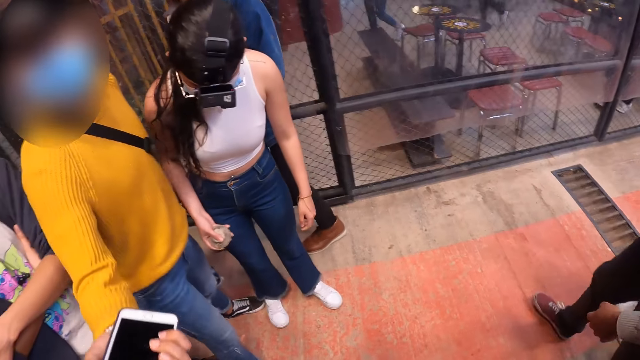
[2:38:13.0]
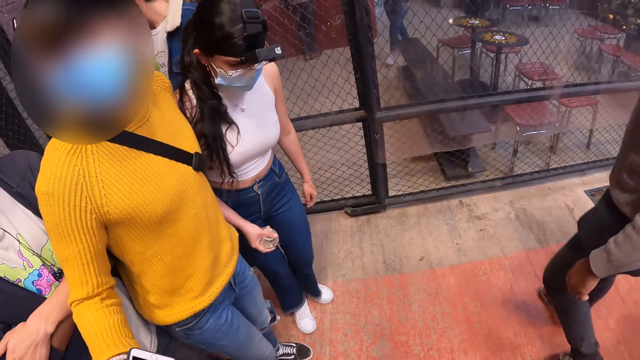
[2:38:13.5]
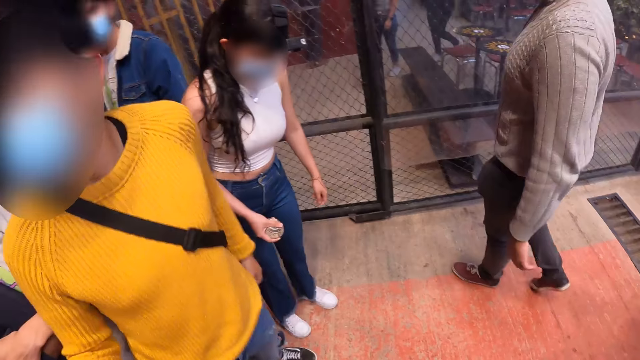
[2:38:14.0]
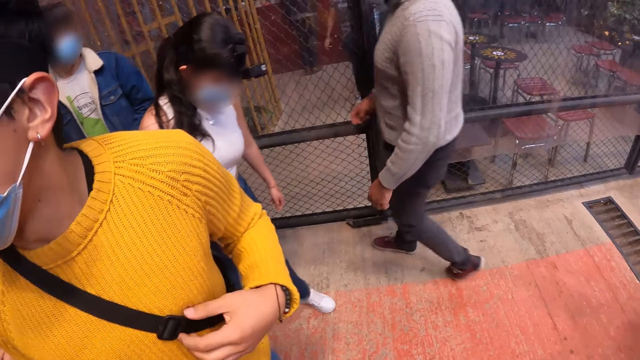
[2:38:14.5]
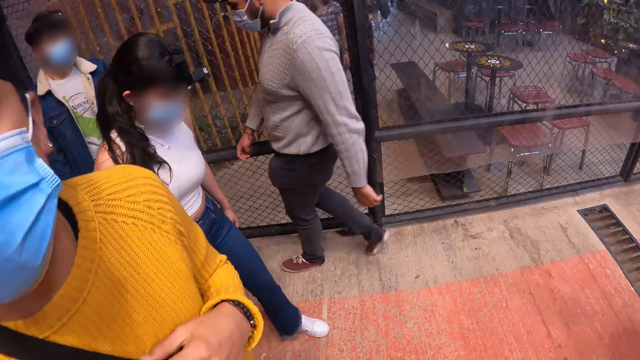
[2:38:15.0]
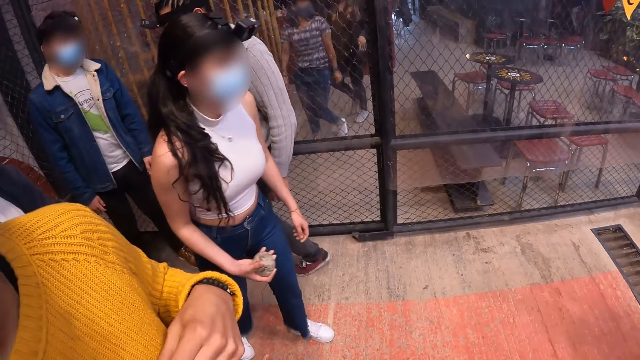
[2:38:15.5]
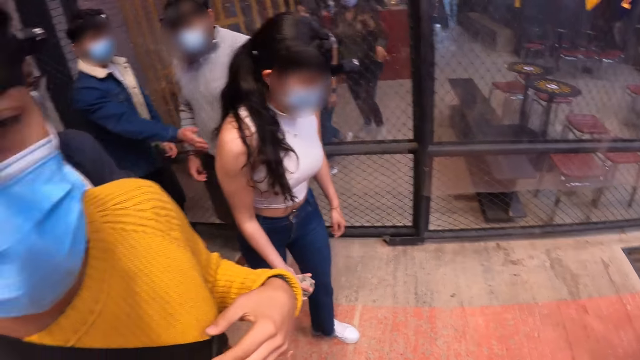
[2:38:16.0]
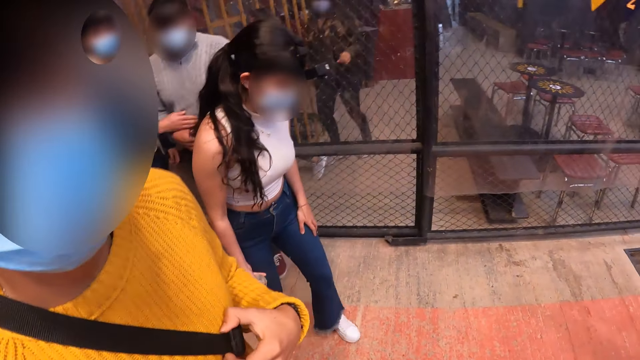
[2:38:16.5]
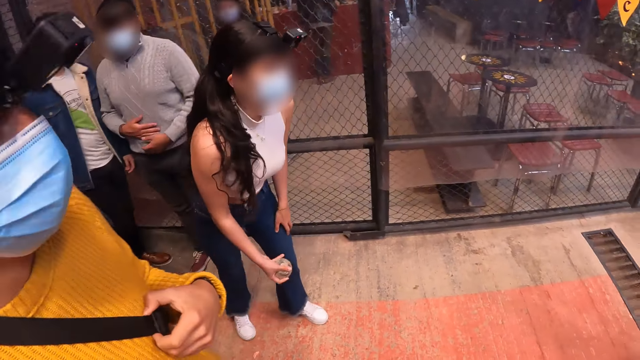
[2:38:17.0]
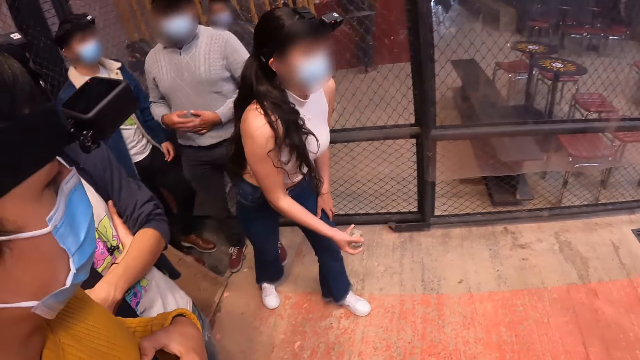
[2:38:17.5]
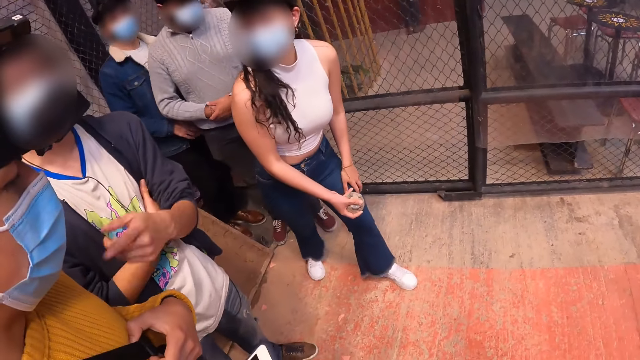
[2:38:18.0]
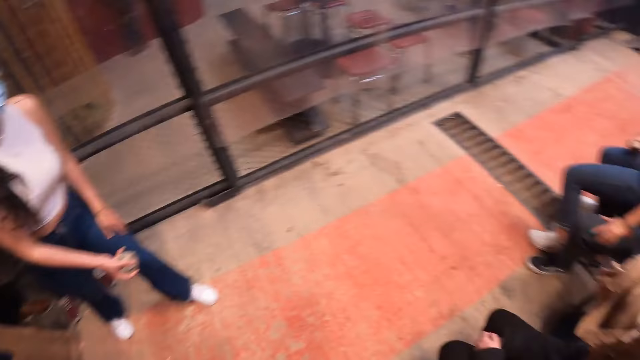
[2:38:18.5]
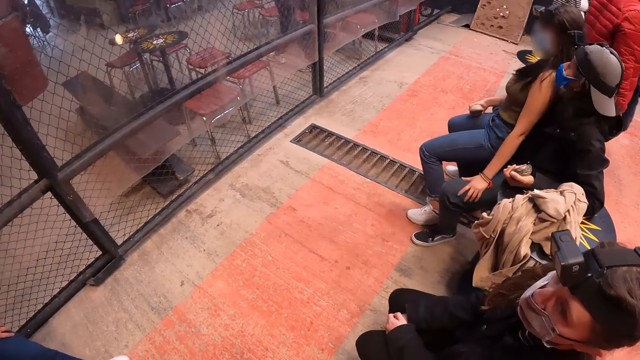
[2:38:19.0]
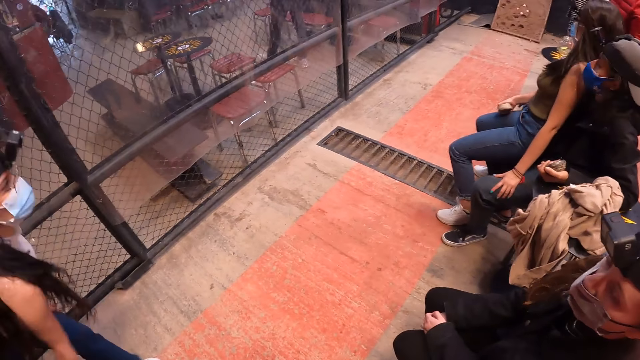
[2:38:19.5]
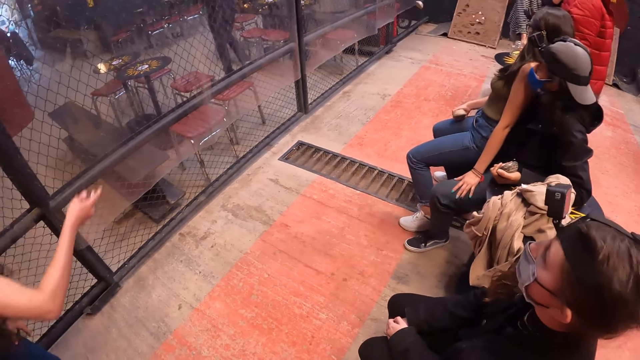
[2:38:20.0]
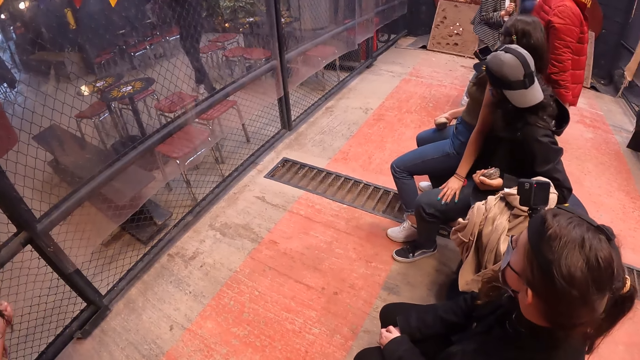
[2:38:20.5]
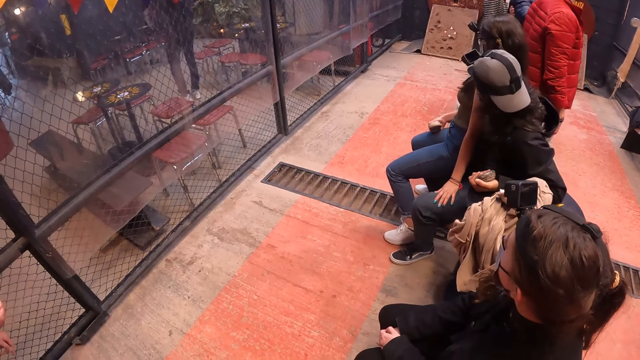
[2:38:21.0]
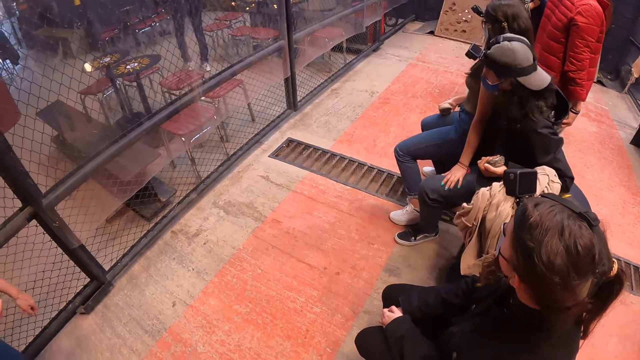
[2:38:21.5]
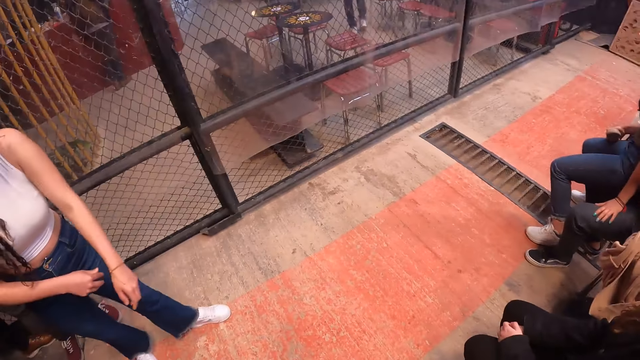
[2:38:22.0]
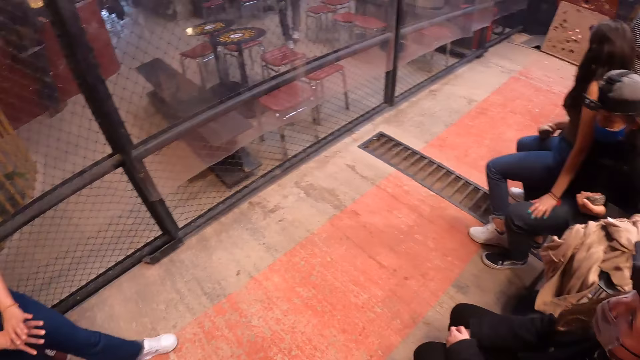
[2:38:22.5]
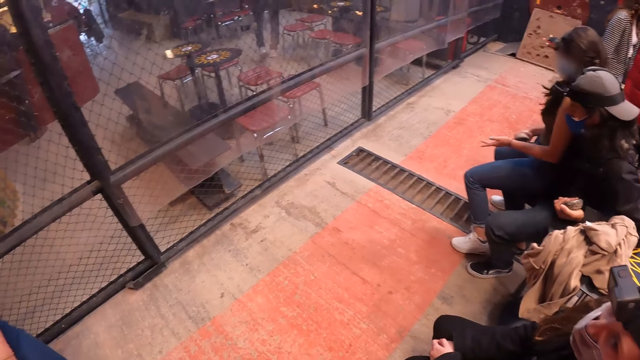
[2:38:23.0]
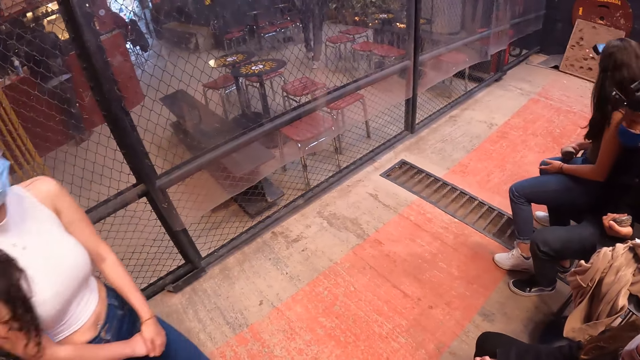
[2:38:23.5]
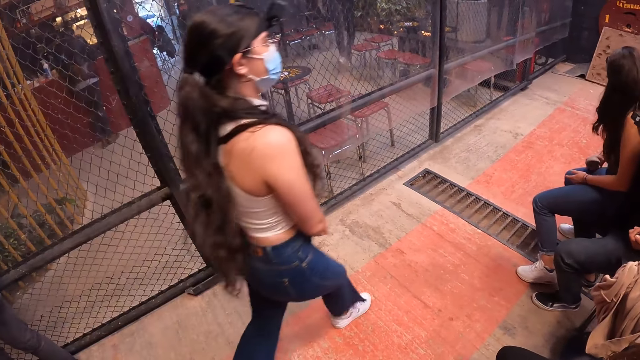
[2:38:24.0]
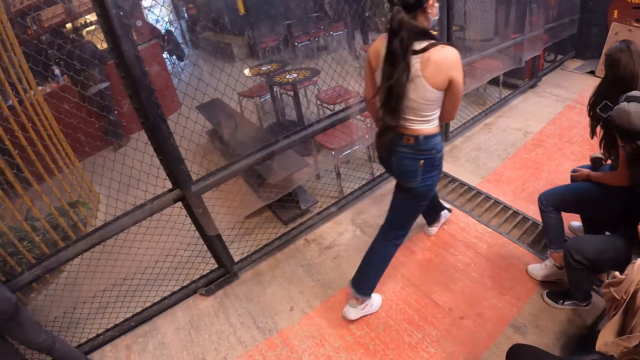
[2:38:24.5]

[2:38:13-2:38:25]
A woman throws a metal disk towards a tray of mud on the floor with her right hand. The camera wearer looks at the woman.

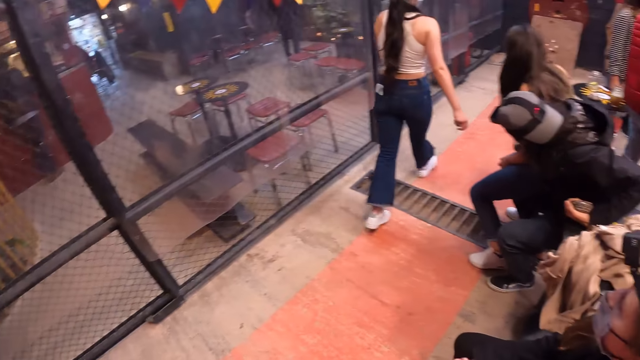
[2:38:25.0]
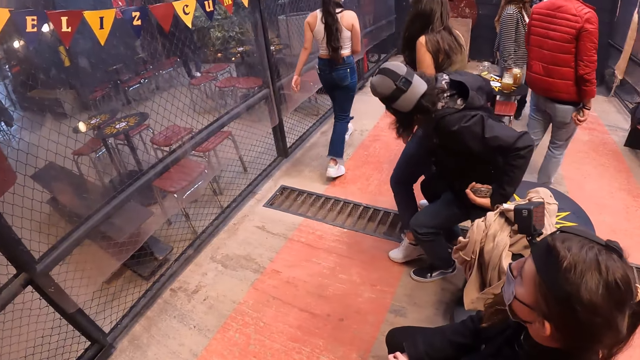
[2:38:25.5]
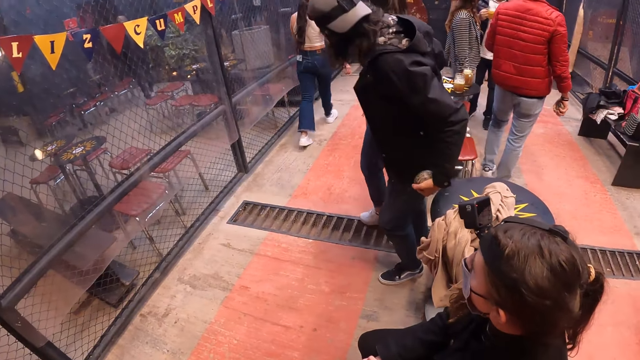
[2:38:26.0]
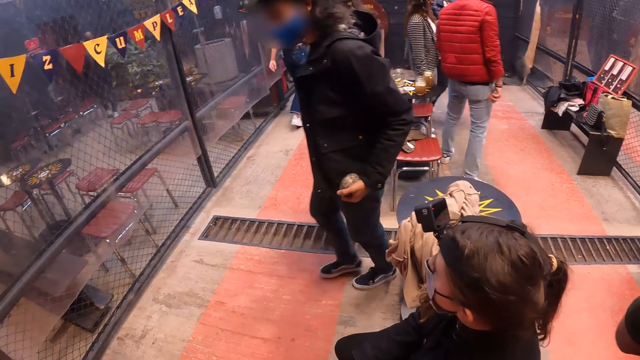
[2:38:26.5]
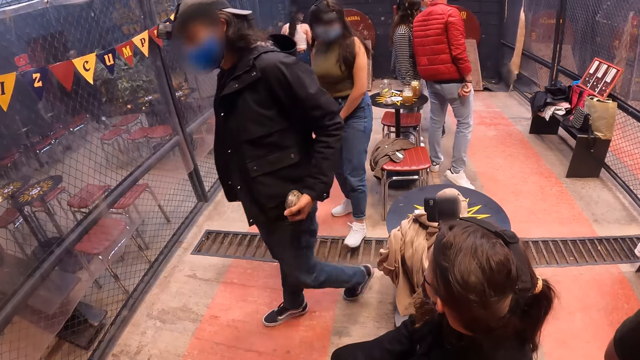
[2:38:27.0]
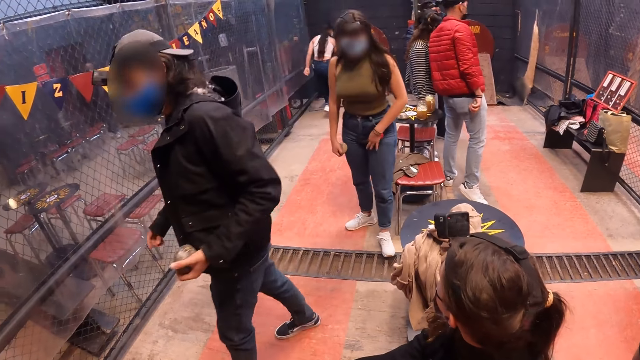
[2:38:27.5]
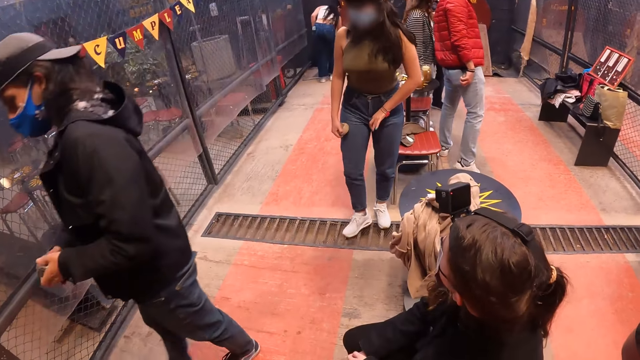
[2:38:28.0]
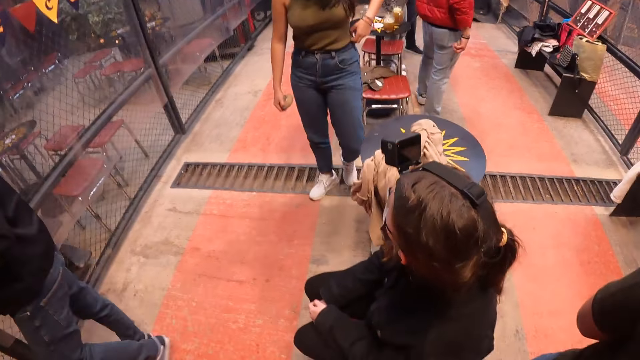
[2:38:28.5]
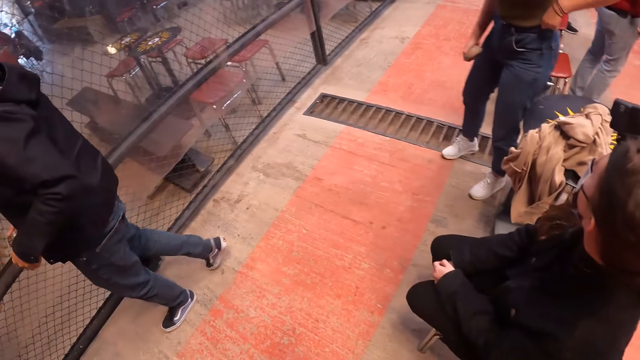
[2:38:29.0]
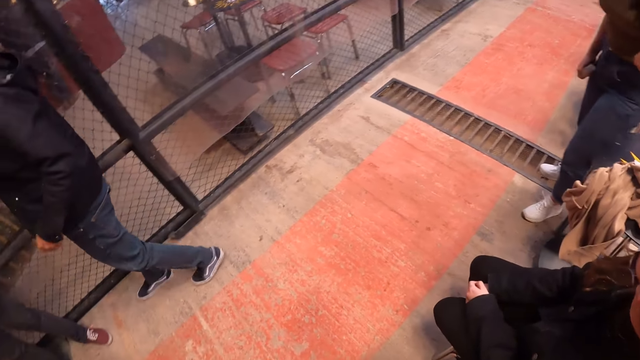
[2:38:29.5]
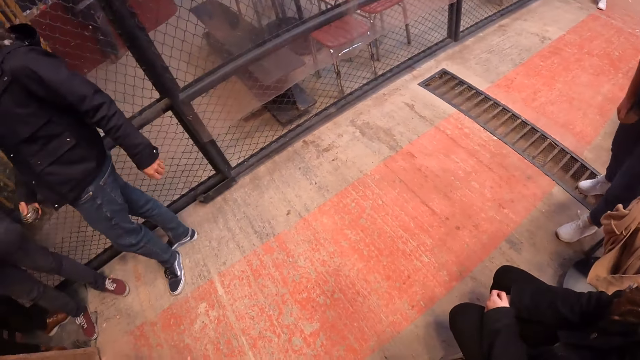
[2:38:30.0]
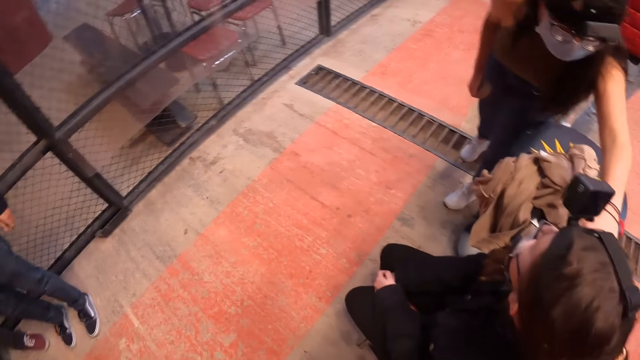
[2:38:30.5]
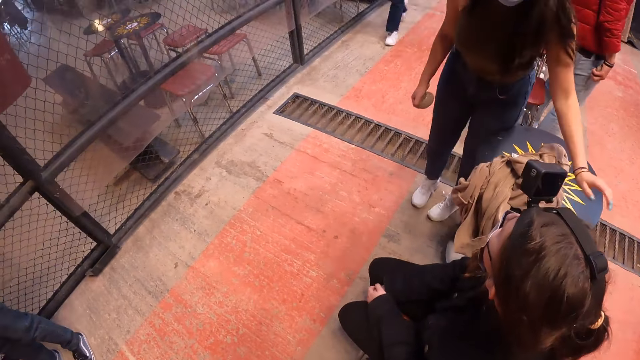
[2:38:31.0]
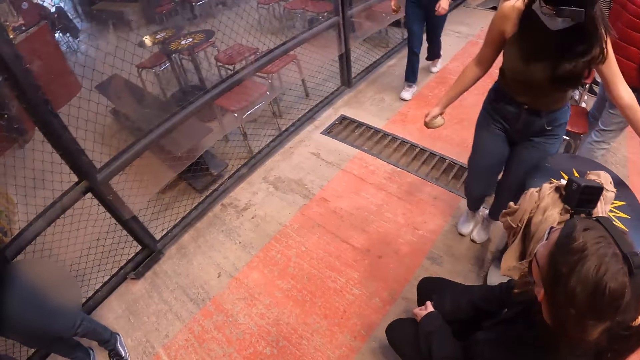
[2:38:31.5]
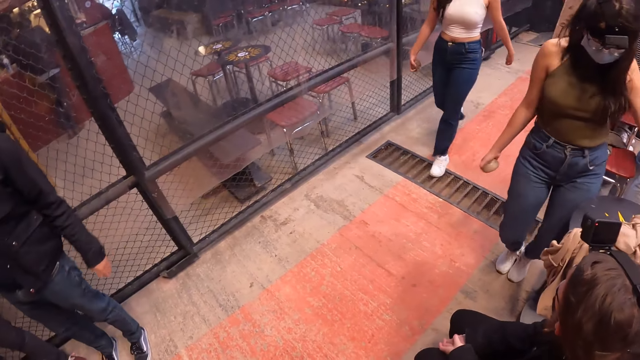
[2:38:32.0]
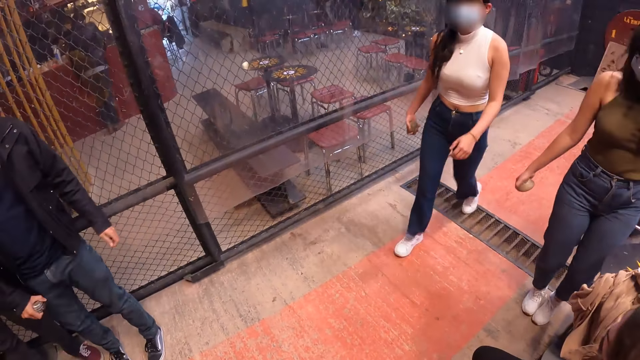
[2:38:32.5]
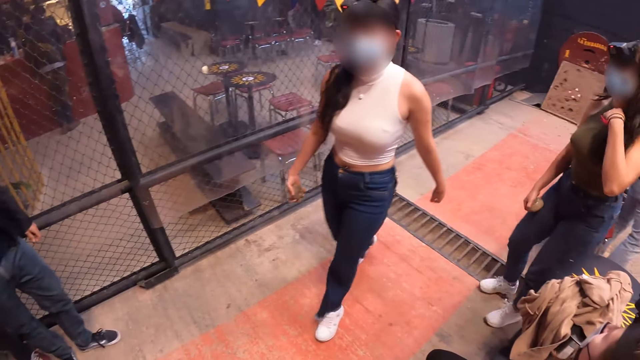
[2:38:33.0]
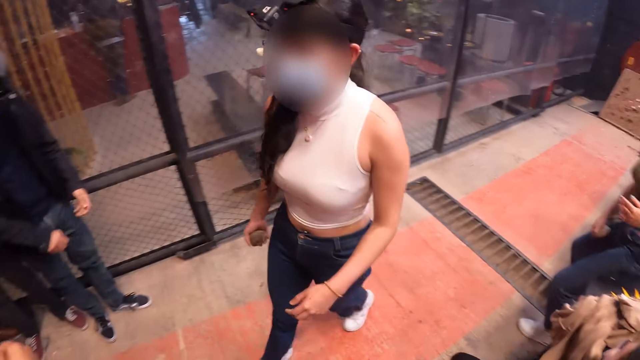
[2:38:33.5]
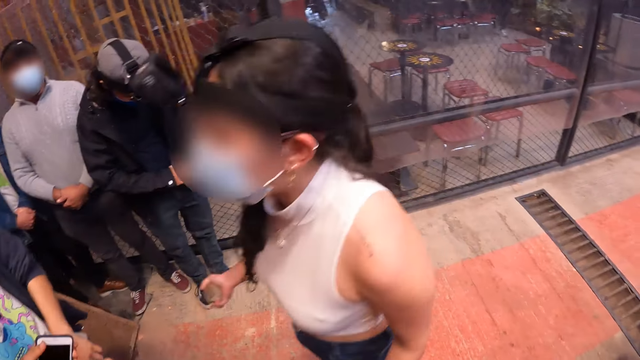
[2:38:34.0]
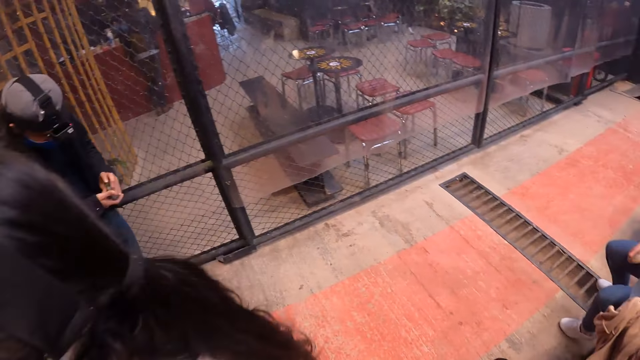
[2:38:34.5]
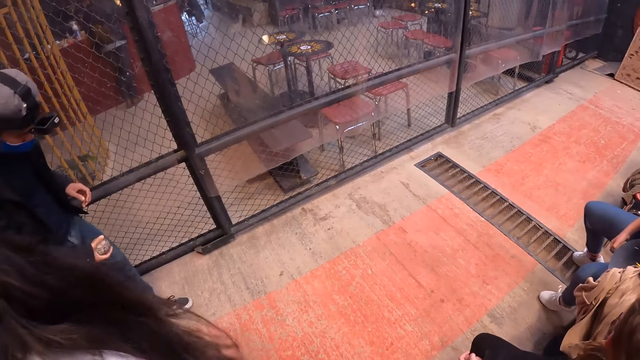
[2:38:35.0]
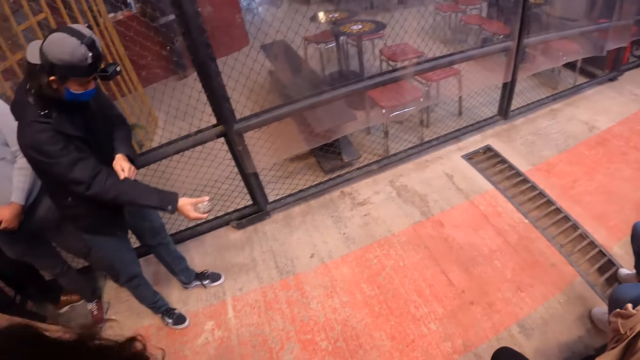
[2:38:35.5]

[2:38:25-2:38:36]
The woman picks up the metal disk from the floor with her right hand. The camera wearer looks at the floor. Another woman adjusts her hair with her left hand.
